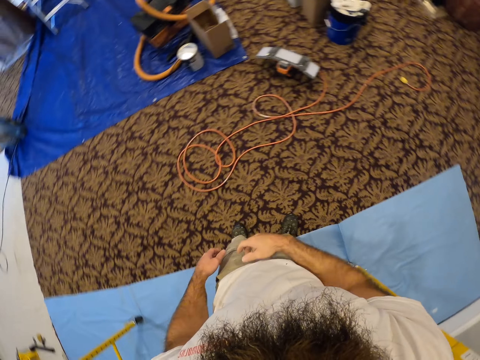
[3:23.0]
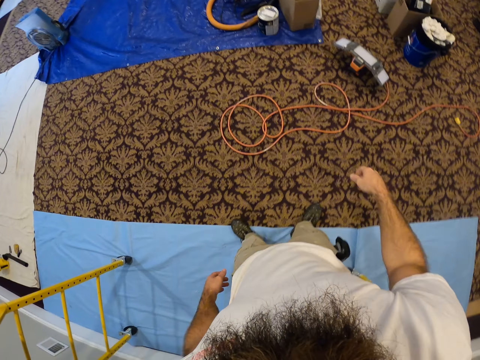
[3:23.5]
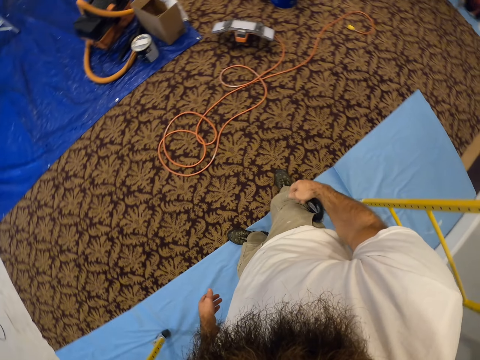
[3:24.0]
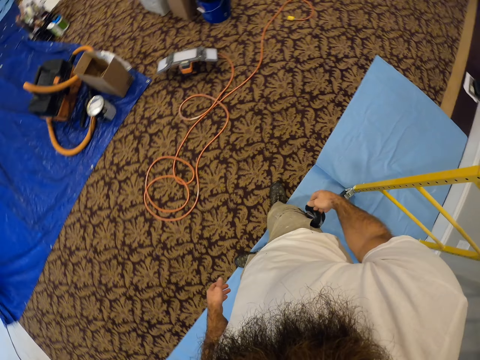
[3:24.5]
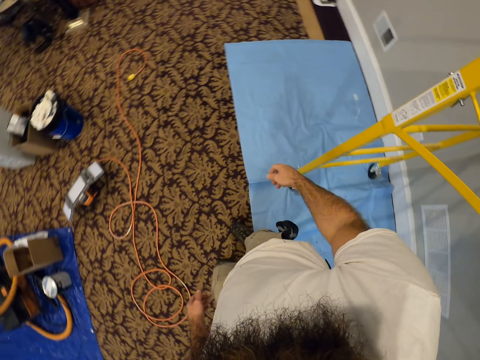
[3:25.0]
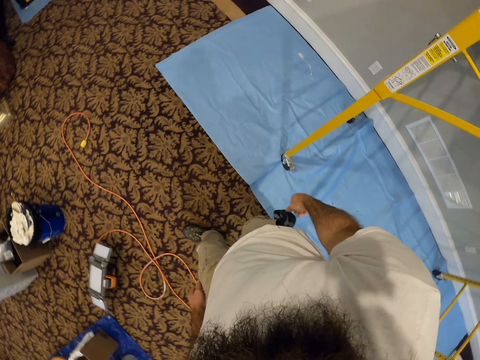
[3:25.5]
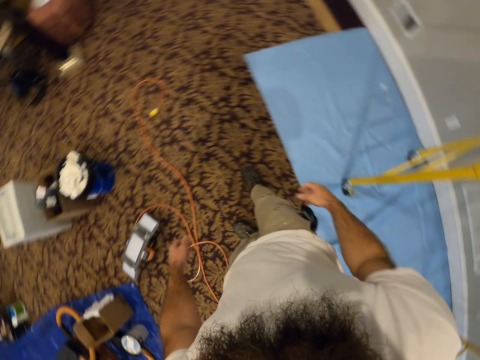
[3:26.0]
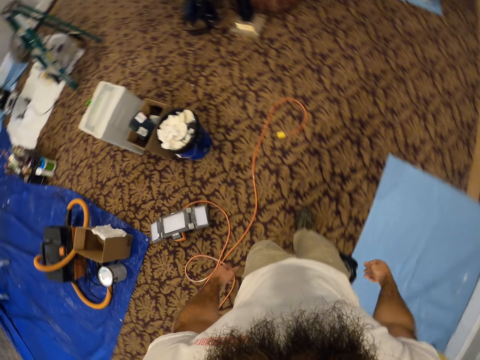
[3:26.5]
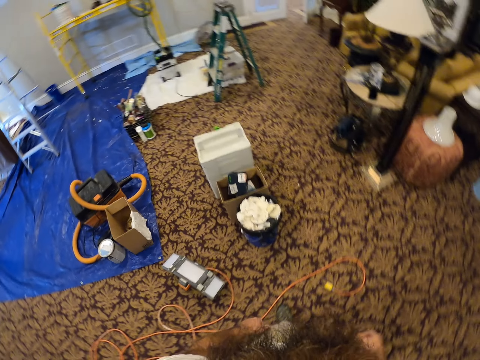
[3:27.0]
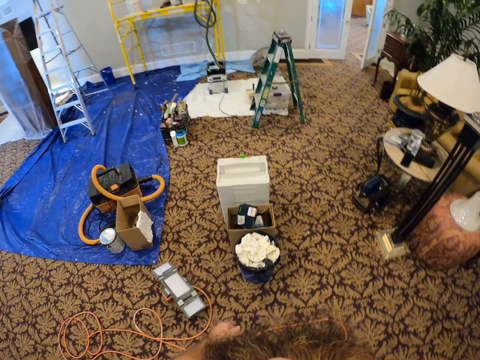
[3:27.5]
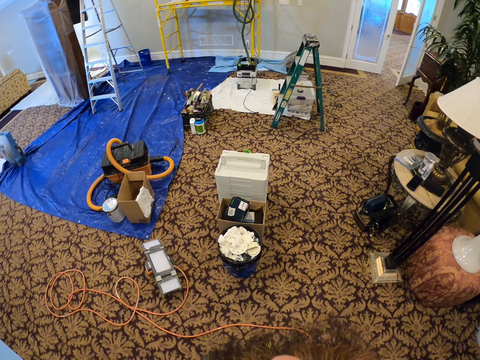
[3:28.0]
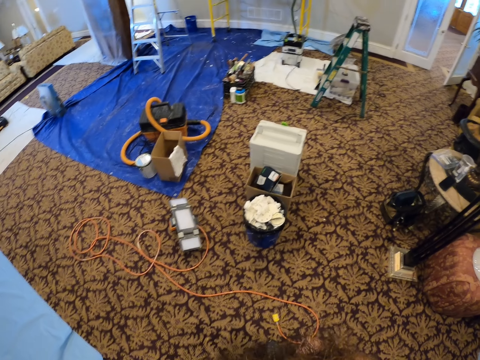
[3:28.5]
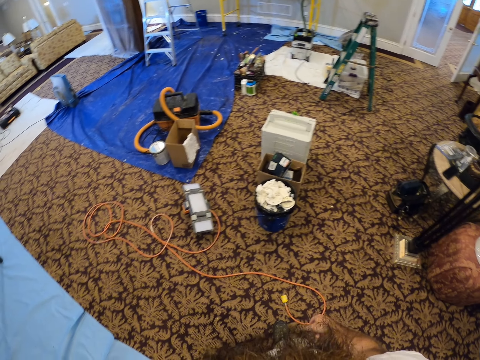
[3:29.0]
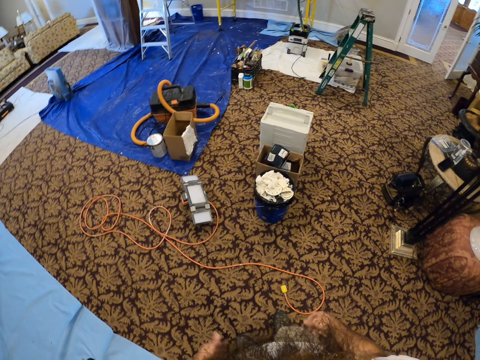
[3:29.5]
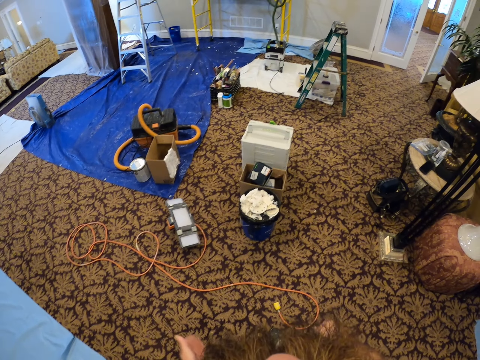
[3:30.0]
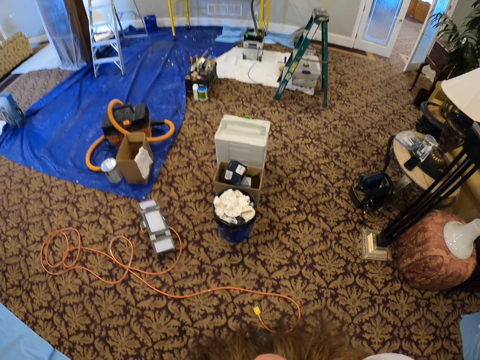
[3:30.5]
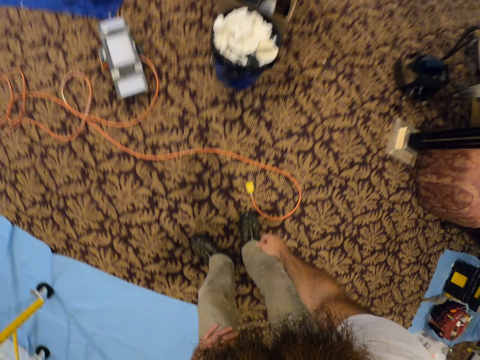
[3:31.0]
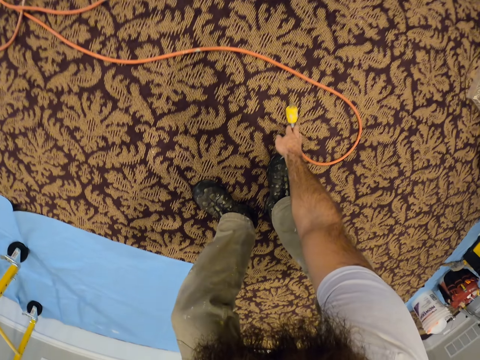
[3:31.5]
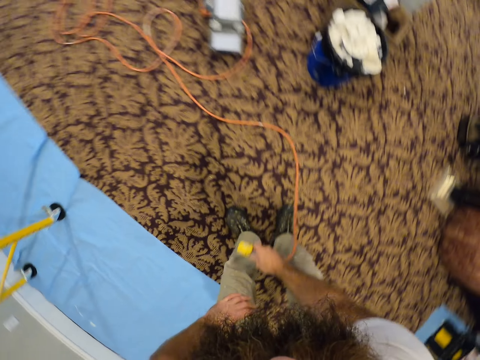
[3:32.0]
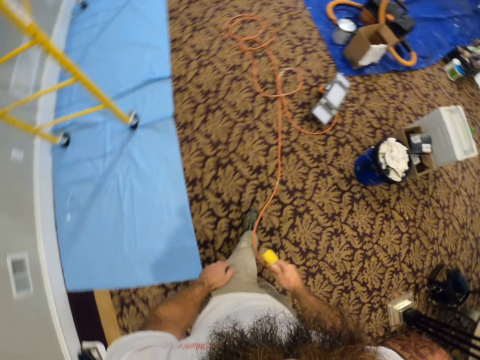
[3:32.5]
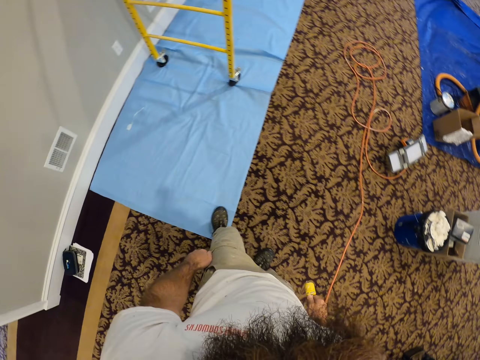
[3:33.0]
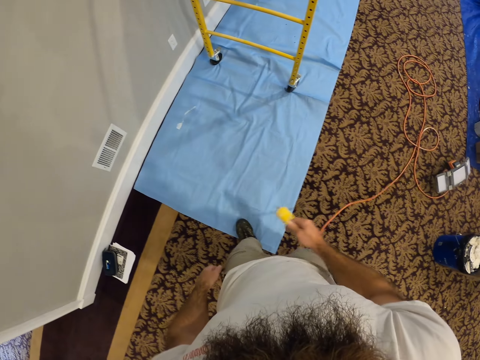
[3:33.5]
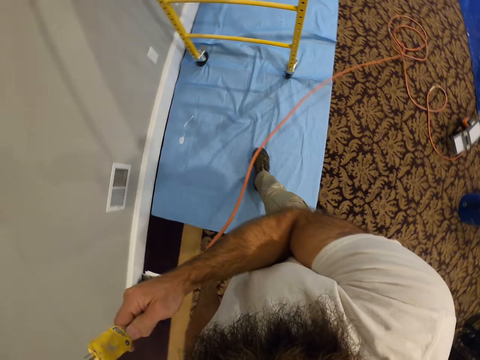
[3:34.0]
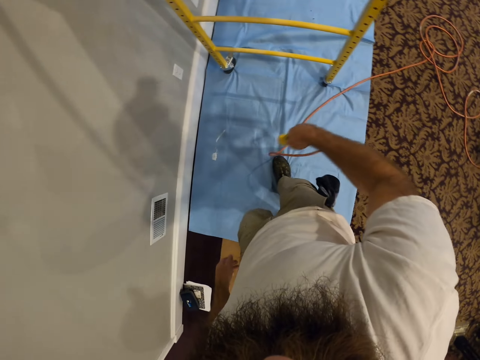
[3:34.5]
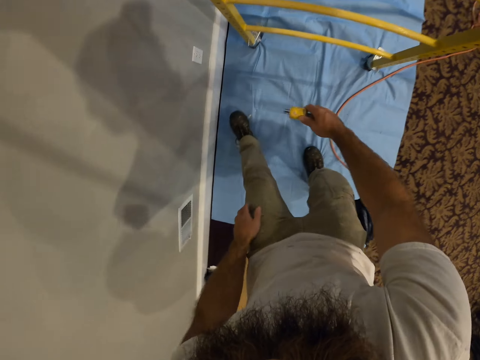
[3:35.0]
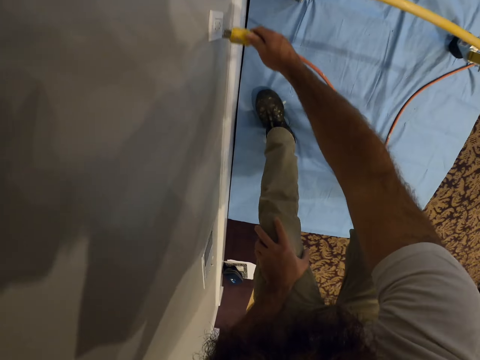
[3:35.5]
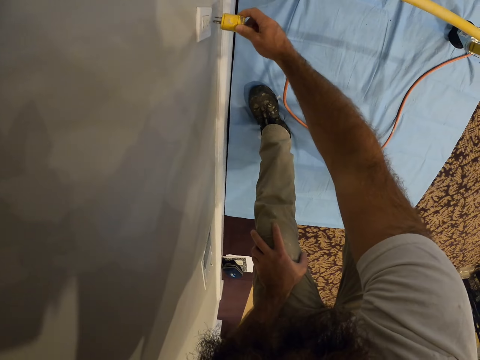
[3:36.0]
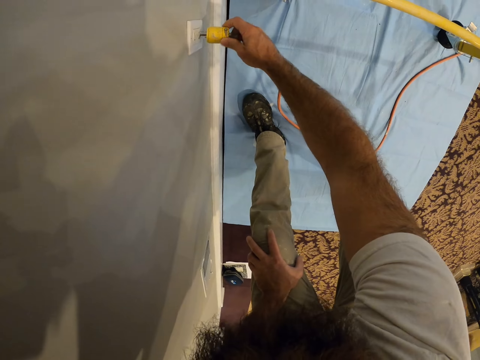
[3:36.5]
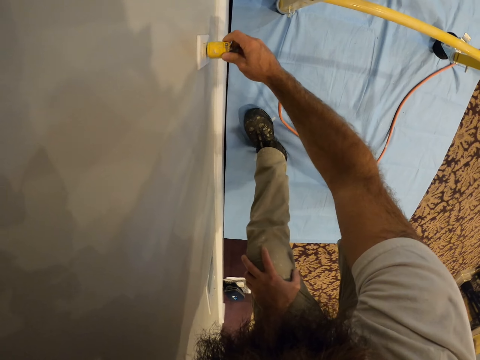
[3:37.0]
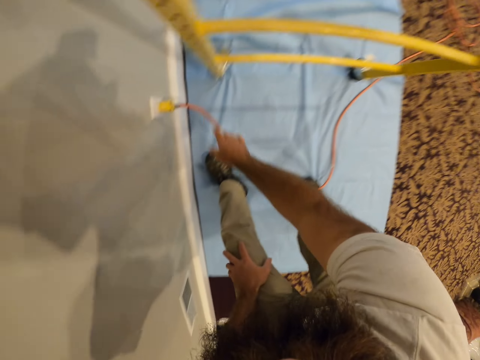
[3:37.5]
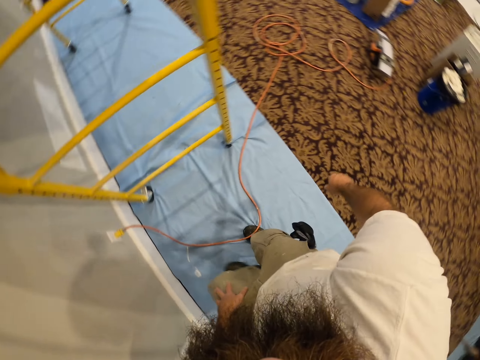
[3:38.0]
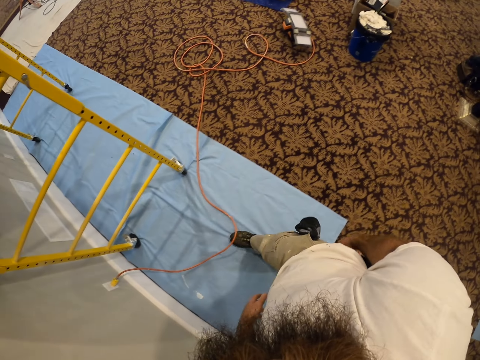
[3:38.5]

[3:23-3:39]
The camera wearer walks around. He moves the hands. He picks the wire plug of the panel light from the floor with his right hand. He walks around. He plugs the wire plug in his right hand into a wall socket.

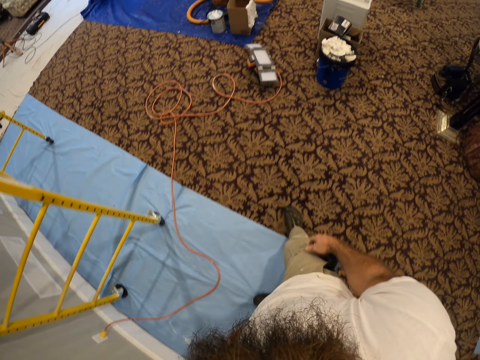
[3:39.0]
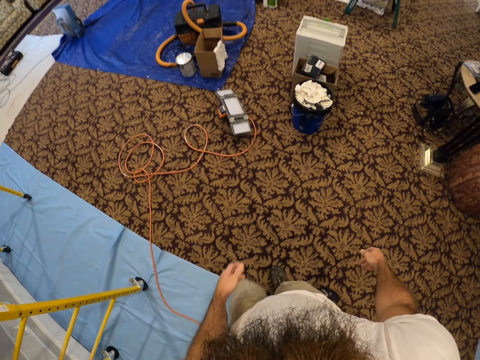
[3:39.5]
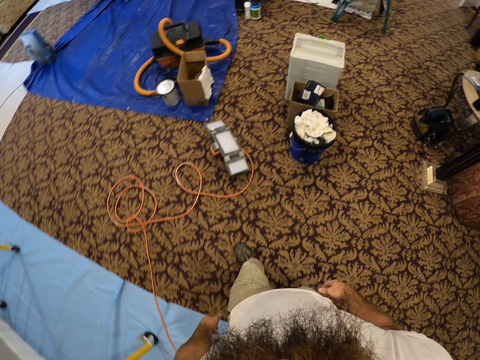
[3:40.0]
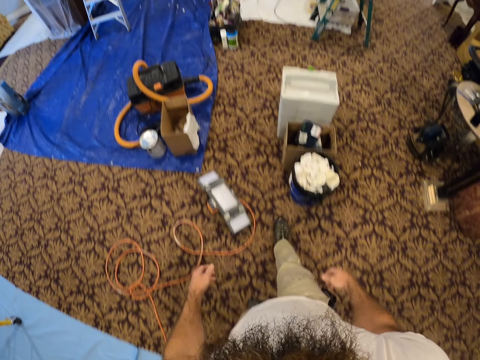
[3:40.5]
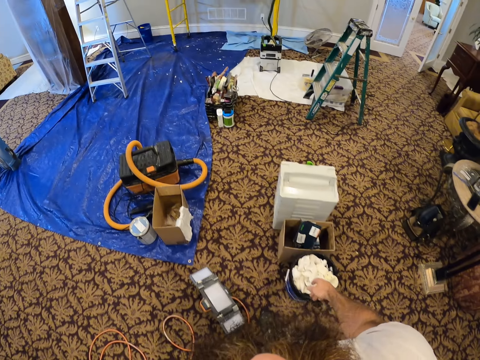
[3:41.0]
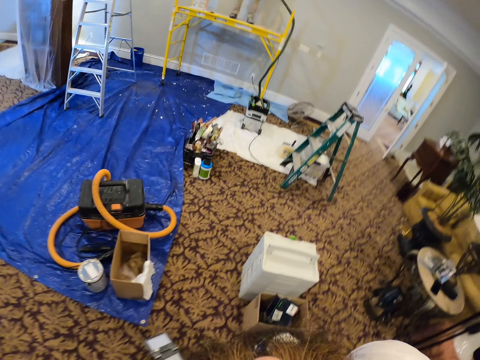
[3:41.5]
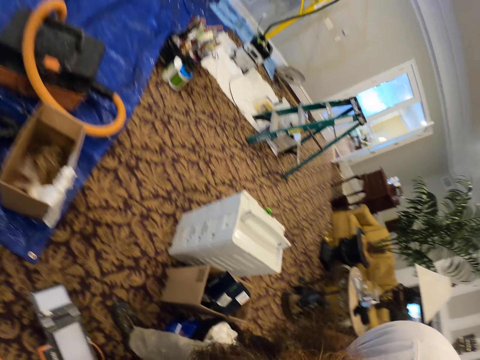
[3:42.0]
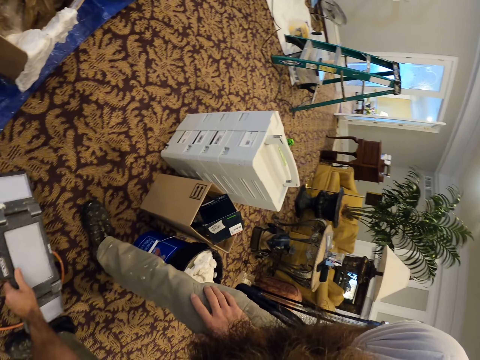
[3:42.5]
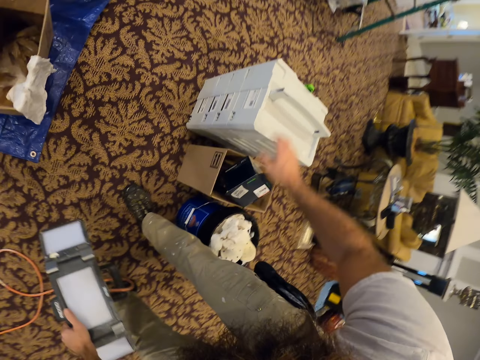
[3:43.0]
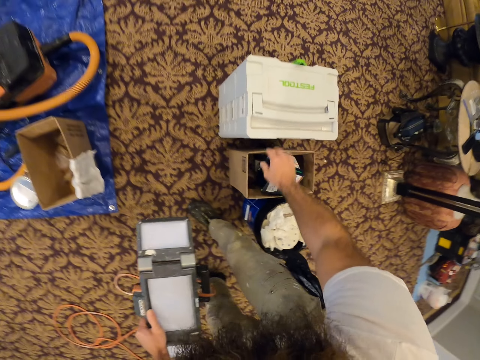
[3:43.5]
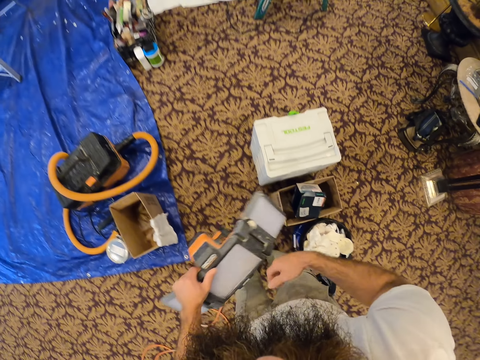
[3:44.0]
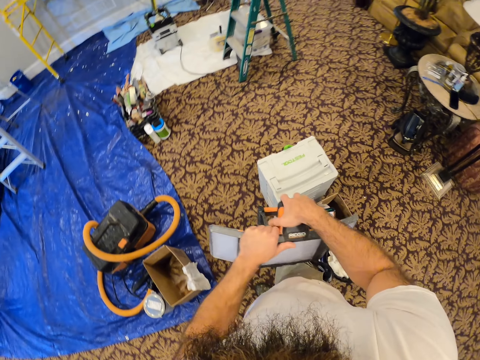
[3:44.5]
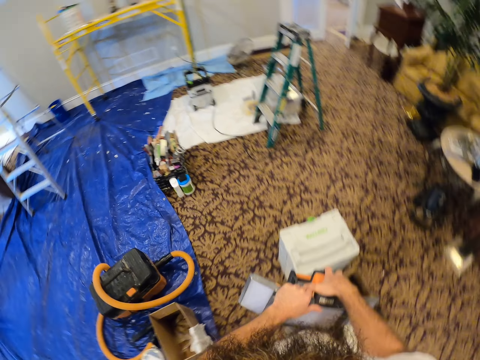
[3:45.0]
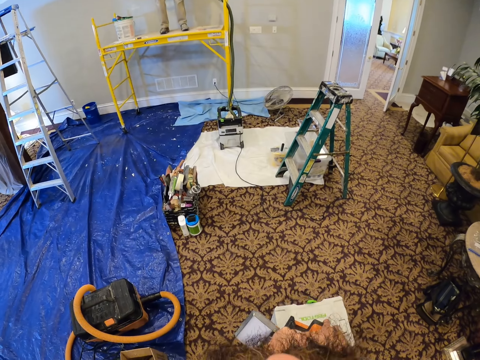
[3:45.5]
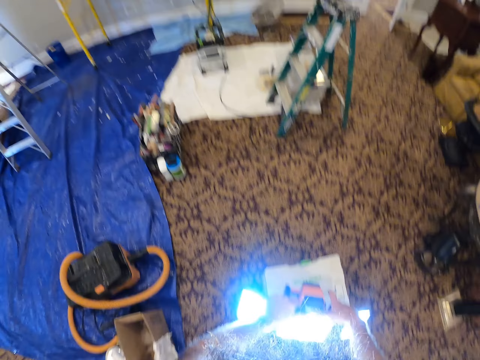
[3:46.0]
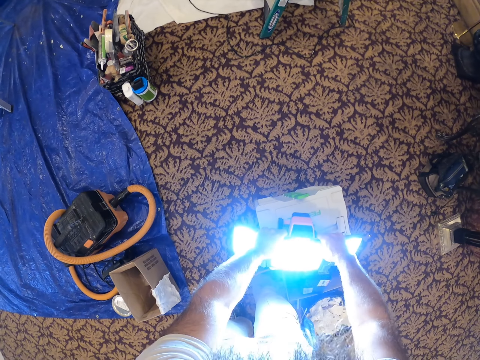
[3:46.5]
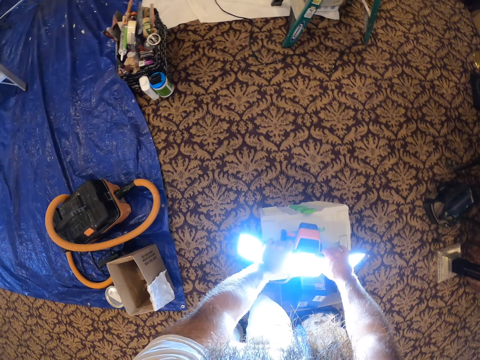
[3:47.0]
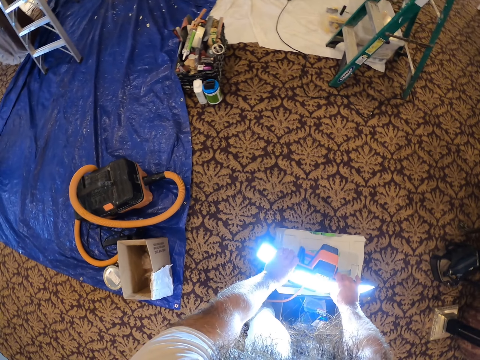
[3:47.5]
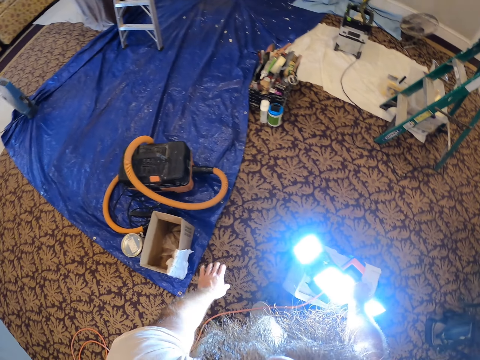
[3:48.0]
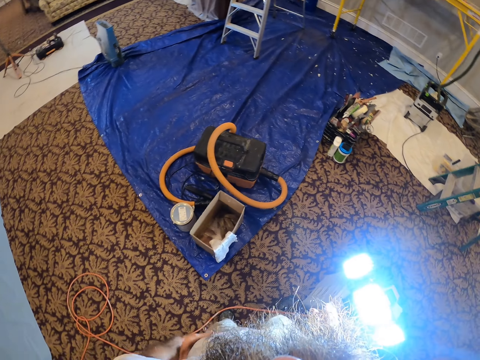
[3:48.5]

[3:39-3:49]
The camera wearer walks around. He picks the panel light from the floor with his left hand. He puts down the handle of a portable cabinet with his right hand. He touches the box. He puts on the panel light in his left hand with his right hand. He drops the panel light on the portable cabinet with both hands.
